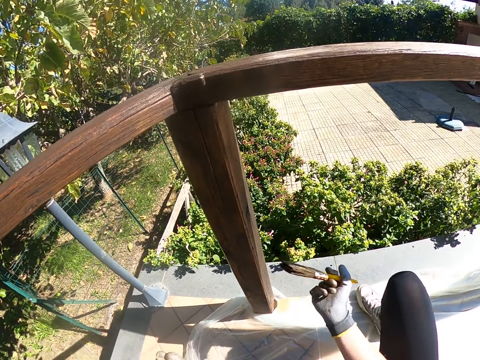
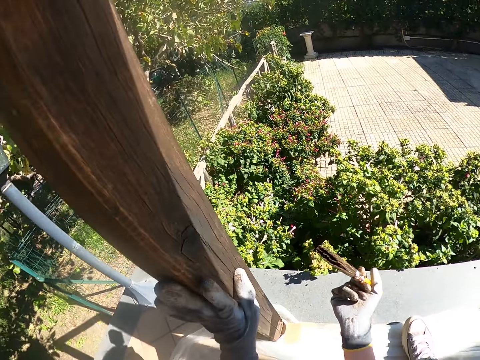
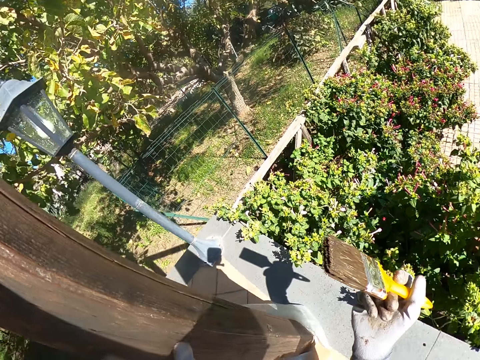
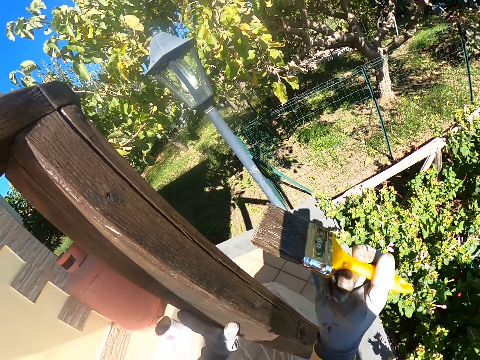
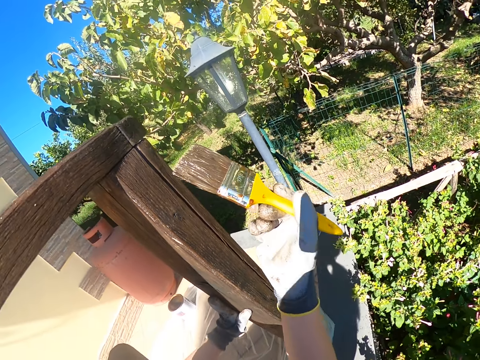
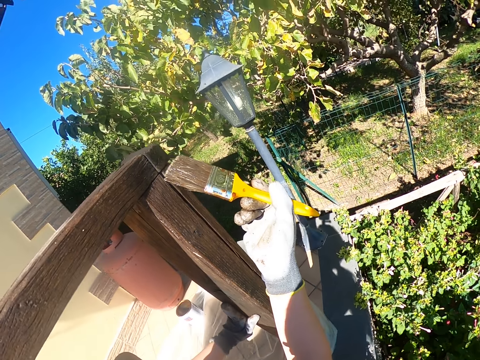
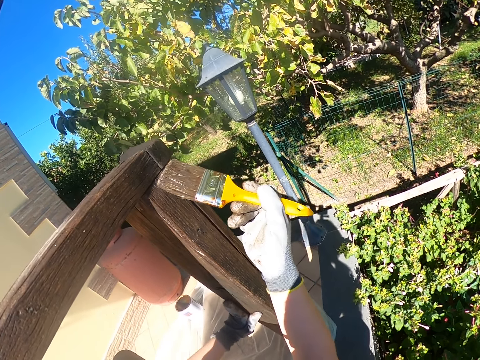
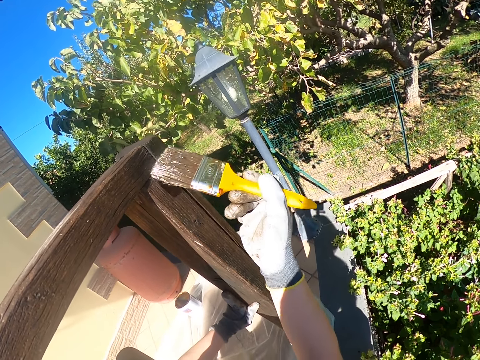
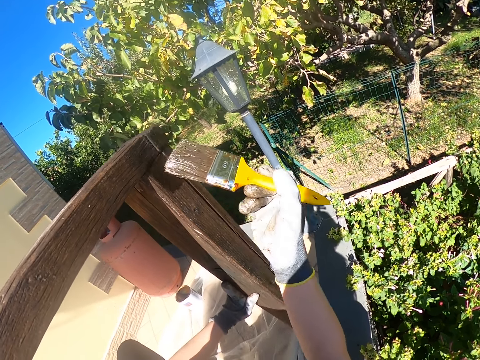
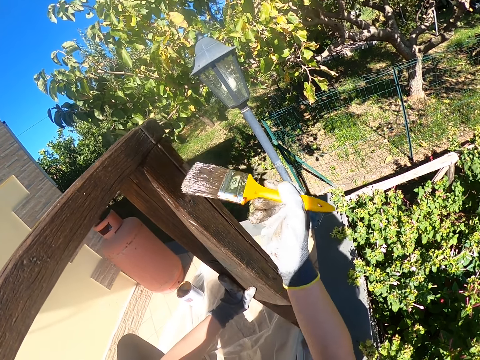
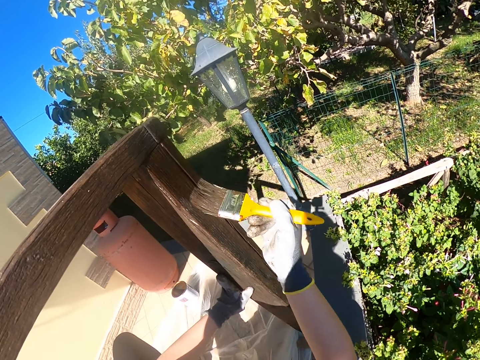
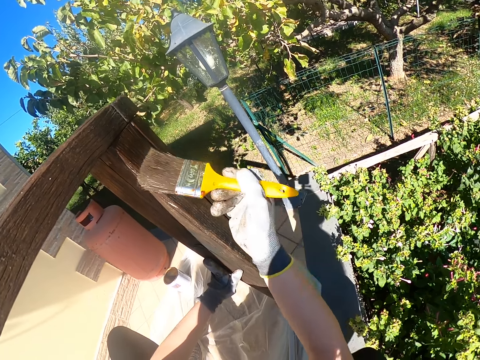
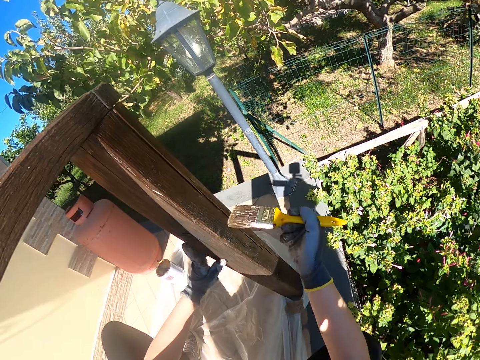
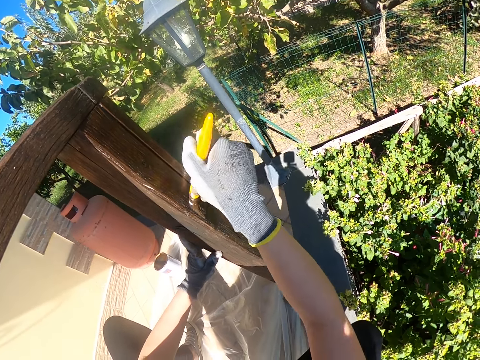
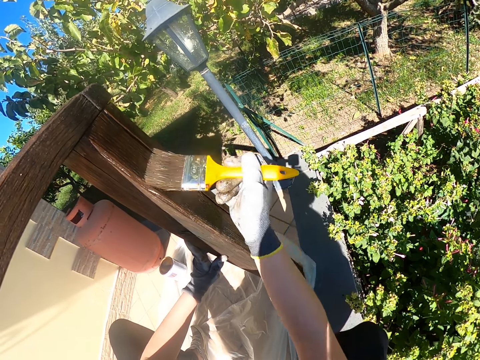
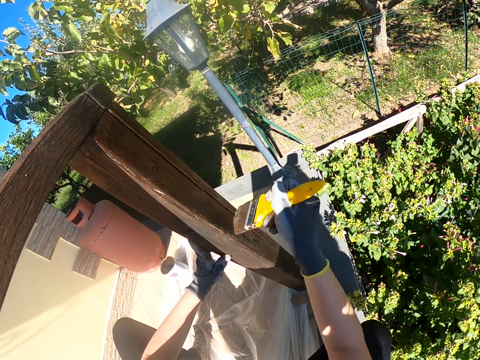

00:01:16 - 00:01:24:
The camera wearer rests her left hand on the balcony railing. She paints the balcony railing.

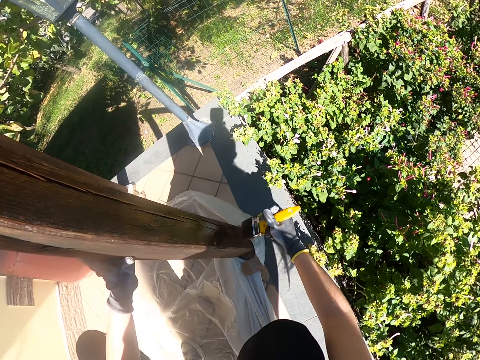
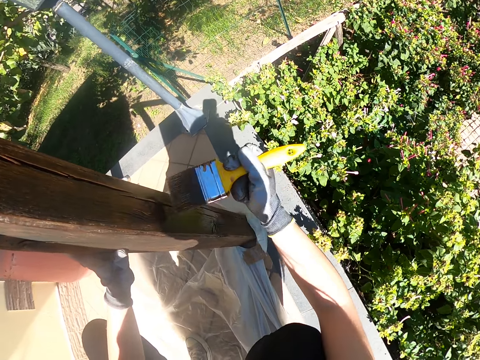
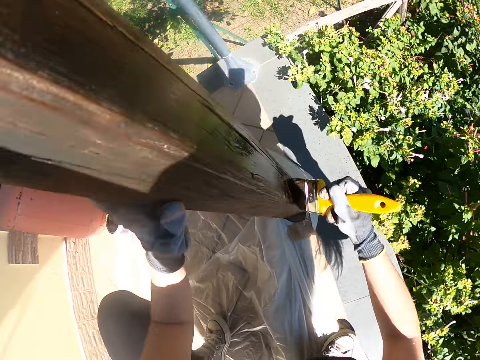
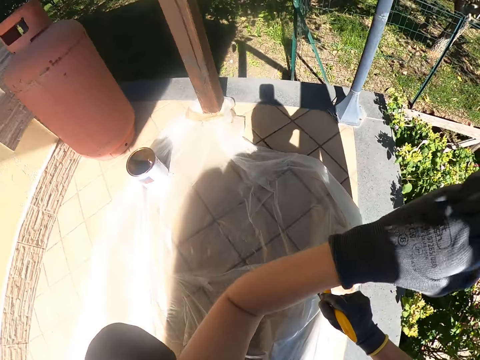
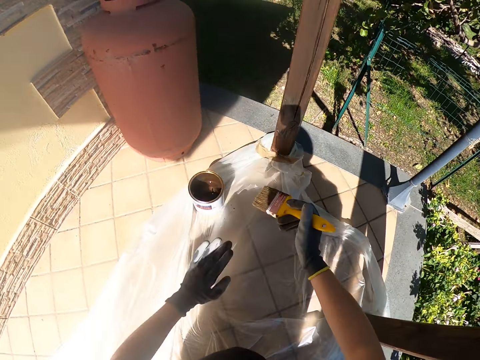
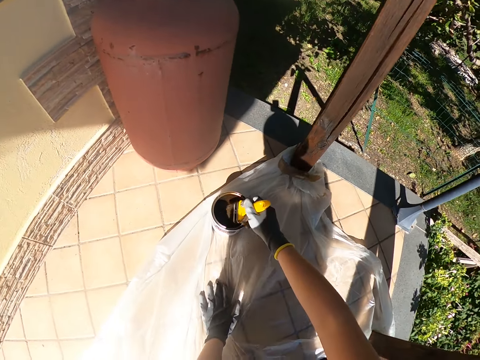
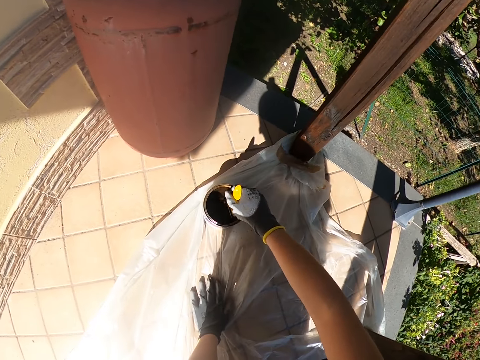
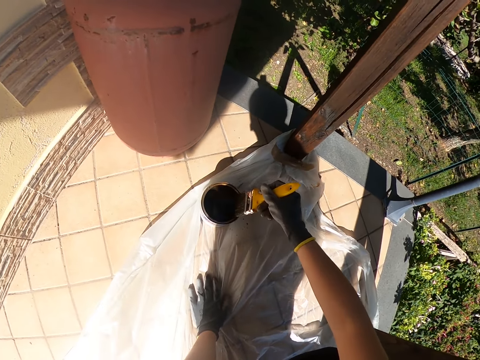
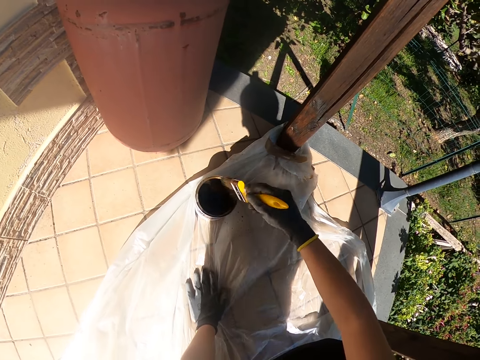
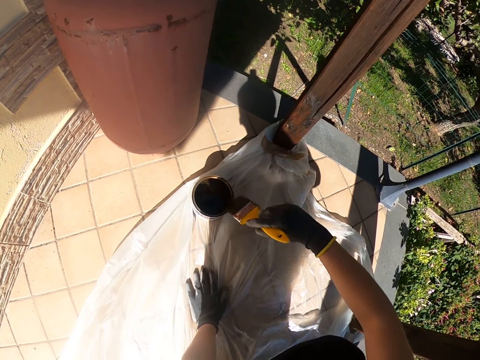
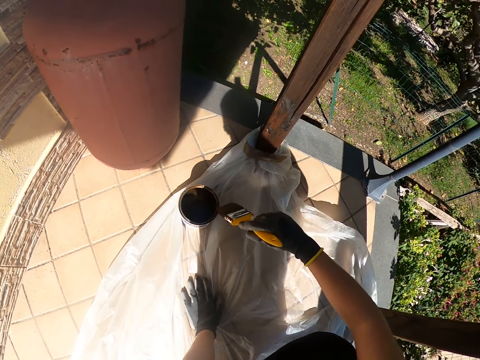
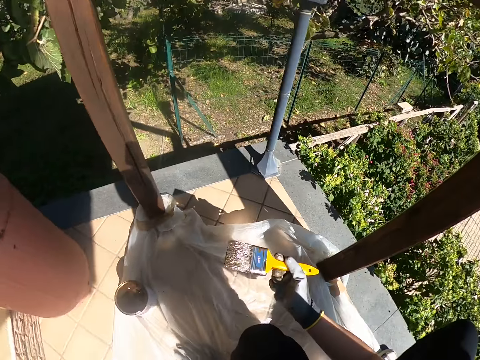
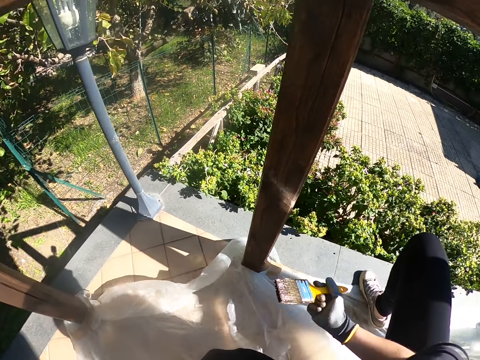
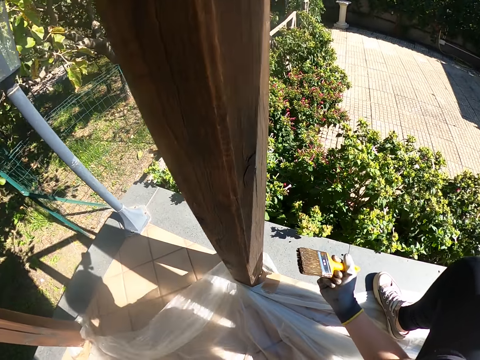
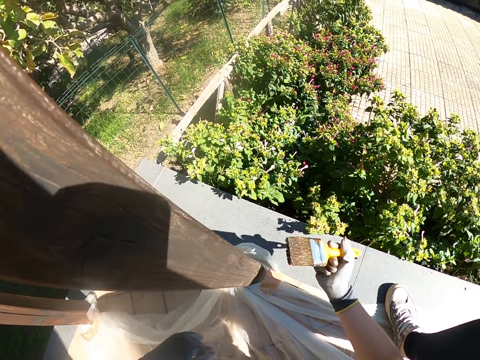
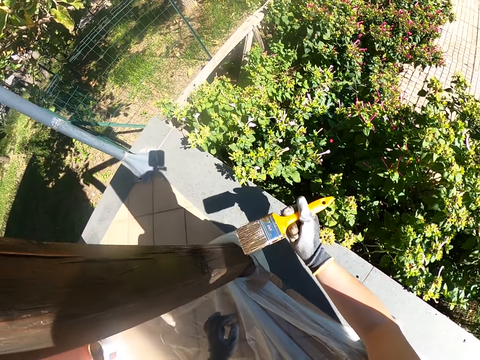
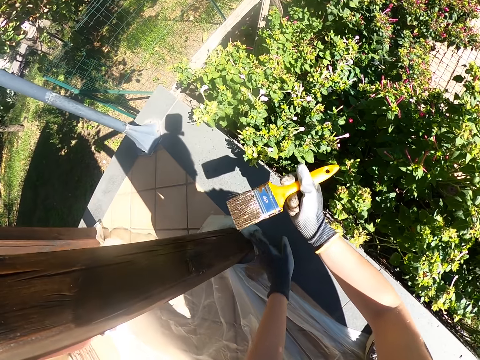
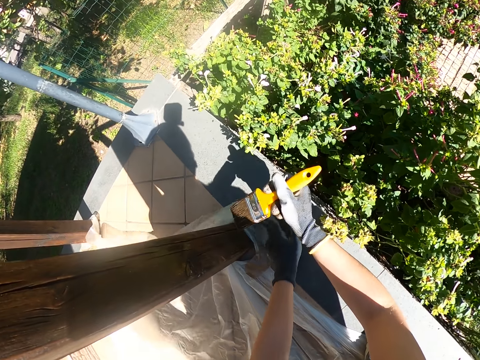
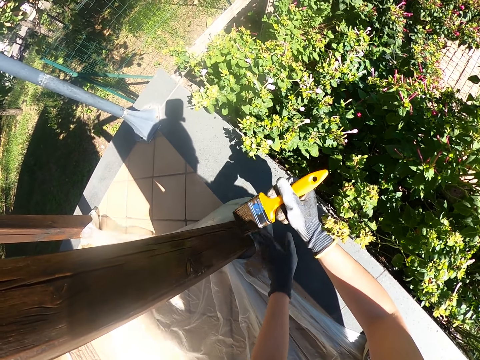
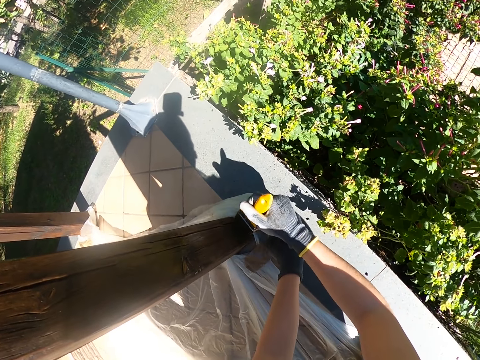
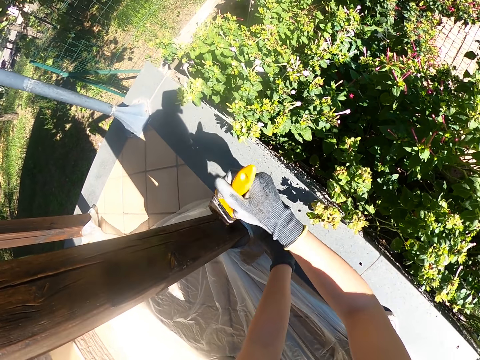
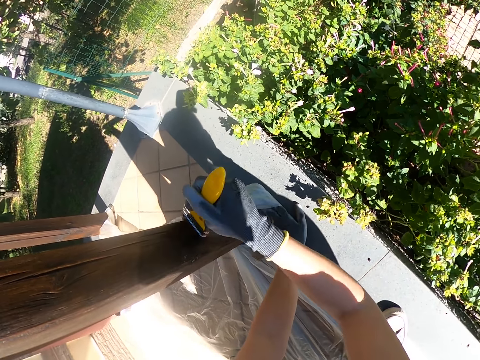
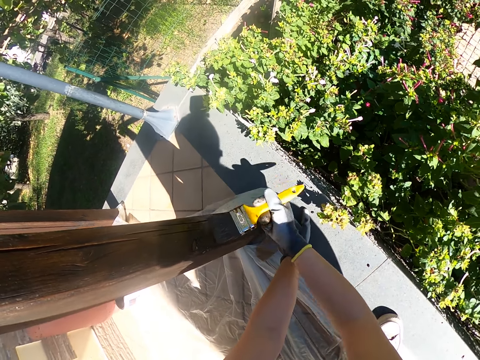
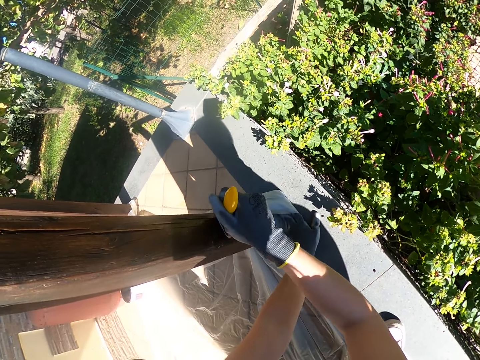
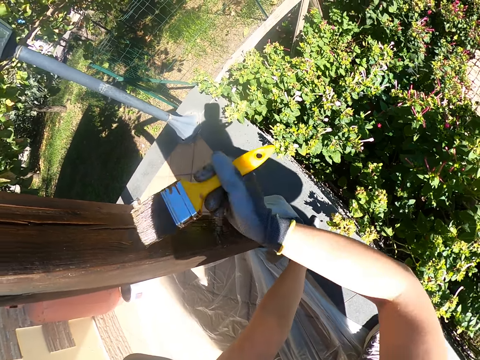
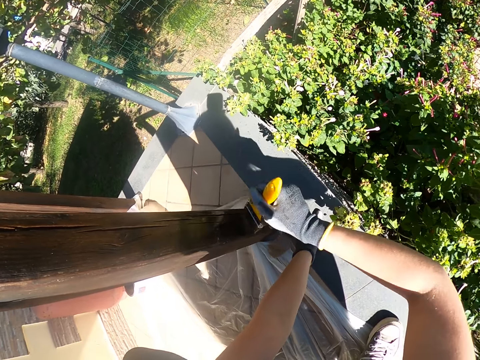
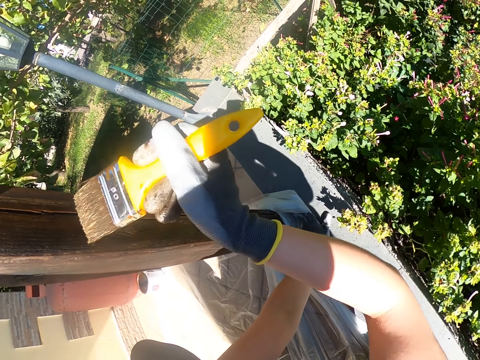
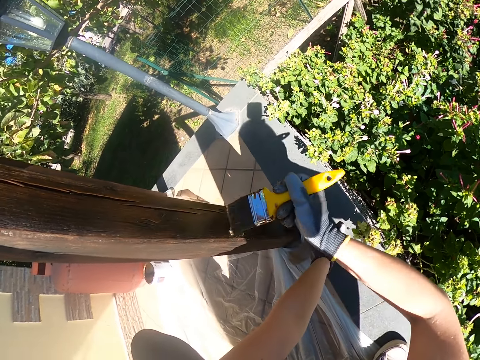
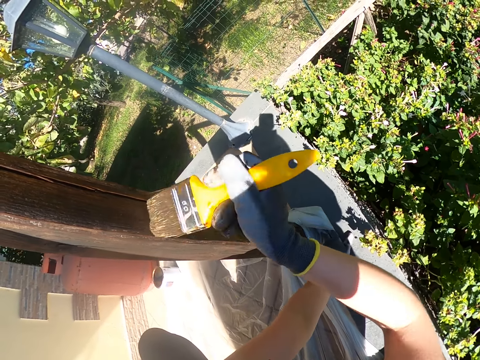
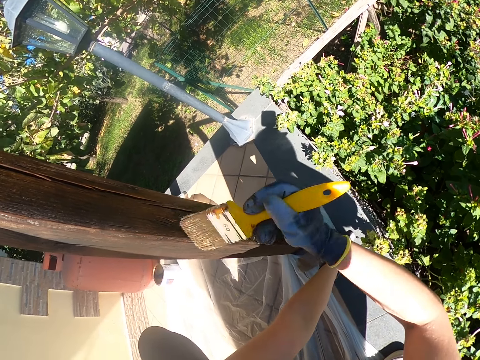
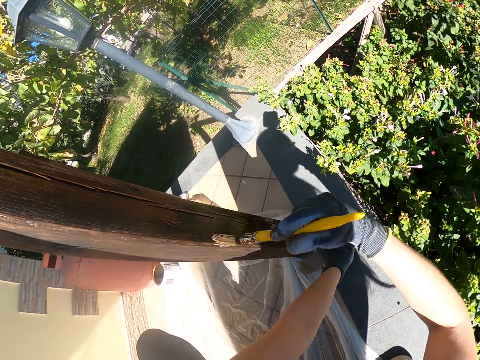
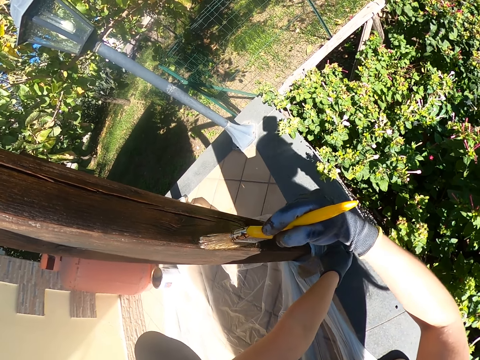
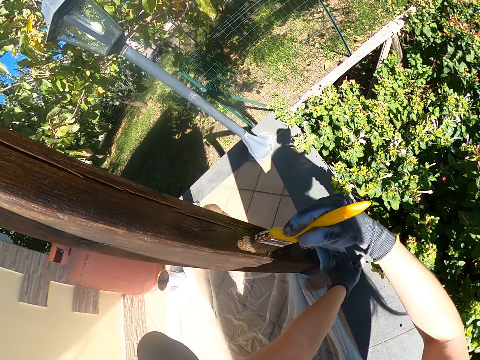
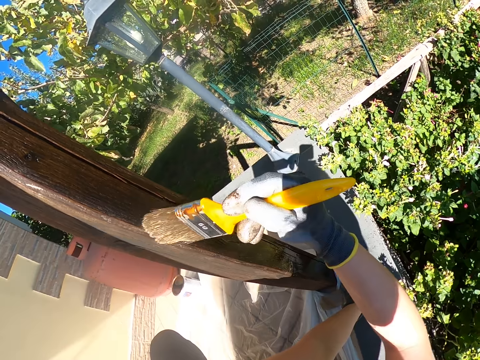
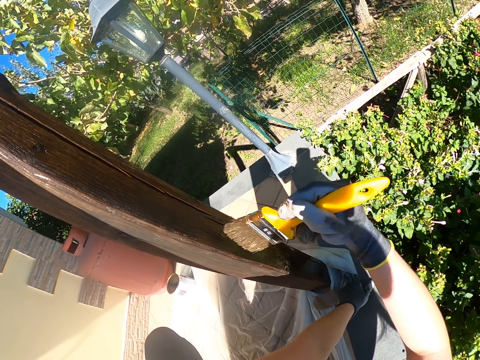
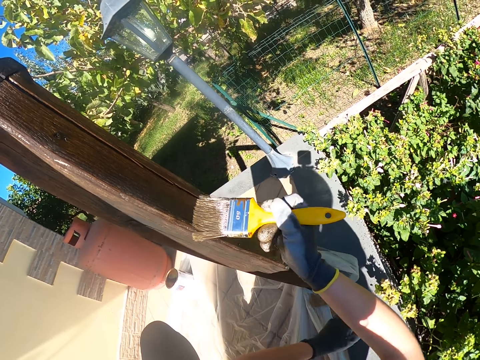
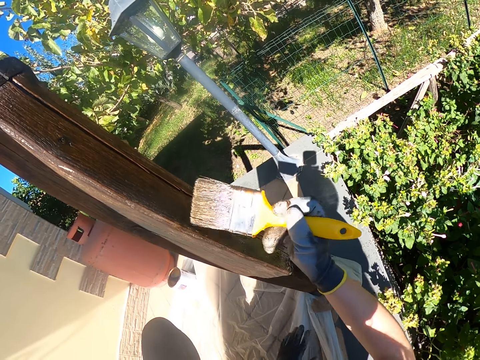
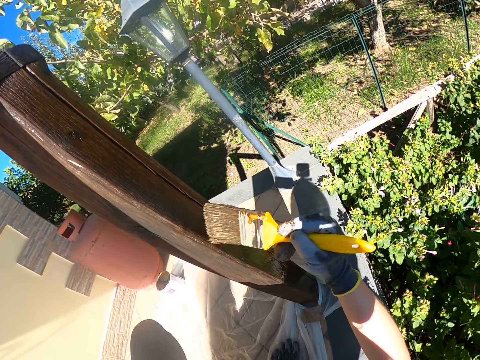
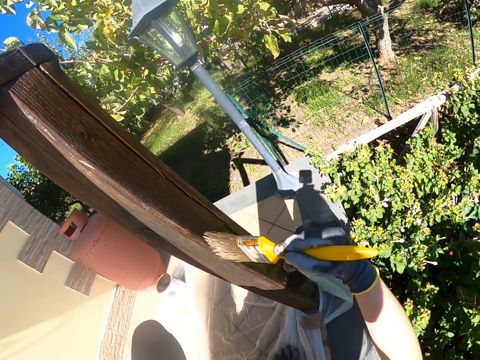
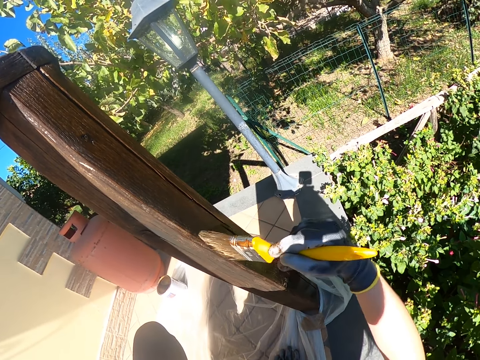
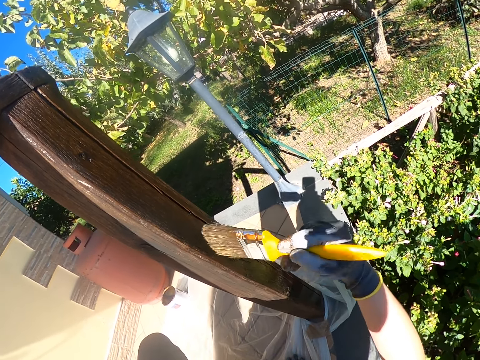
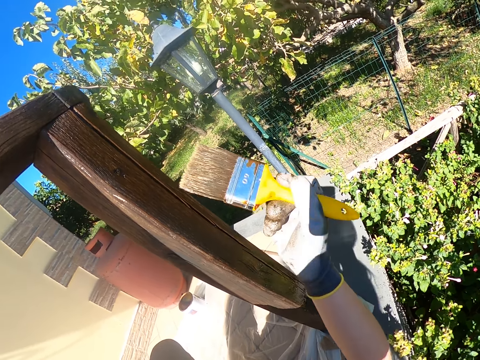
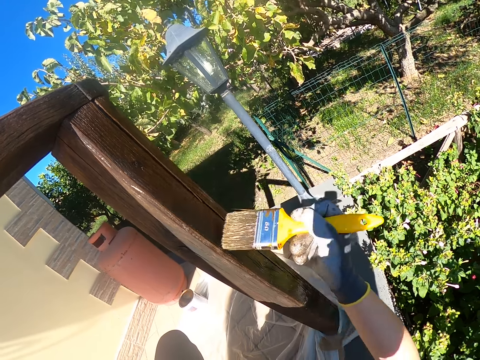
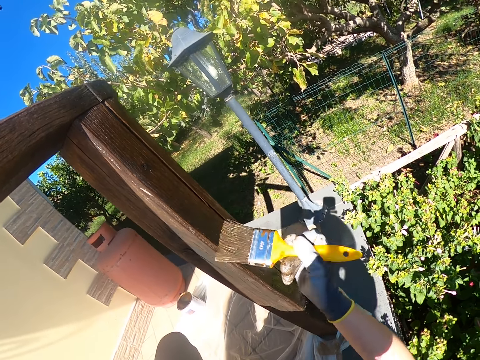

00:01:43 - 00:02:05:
The camera wearer turns to the paint container. She places her left hand on the tarpaulin. She dips the yellow paint brush into the paint container. She rubs the yellow paint brush on the brim of the paint container. She turns to the balcony railing. She spreads the nylon paper. She adjusts the tarpaulin with her left hand. She paints the balcony railing. She takes her left hand off the tarpaulin.
